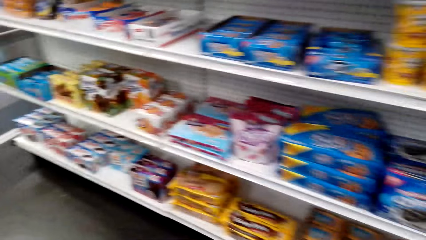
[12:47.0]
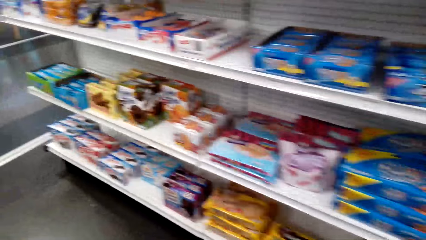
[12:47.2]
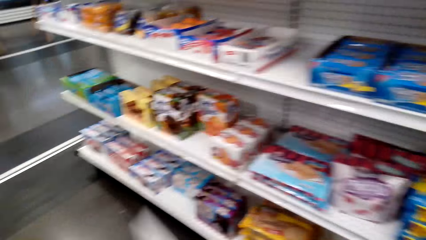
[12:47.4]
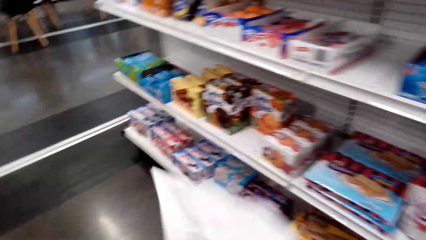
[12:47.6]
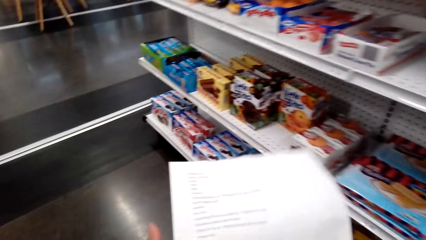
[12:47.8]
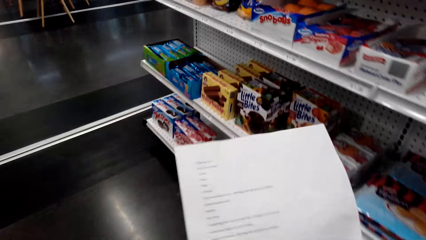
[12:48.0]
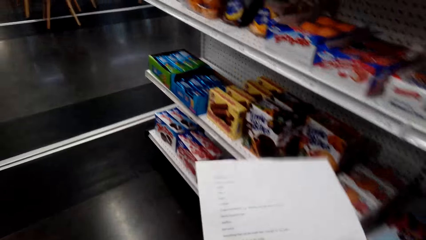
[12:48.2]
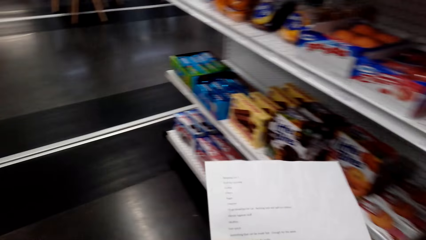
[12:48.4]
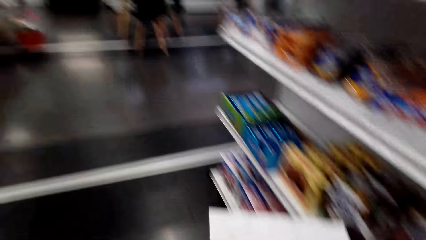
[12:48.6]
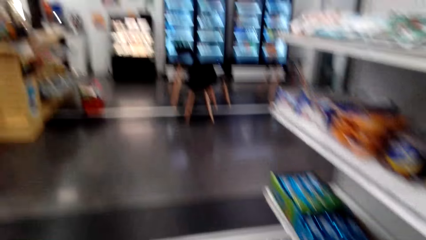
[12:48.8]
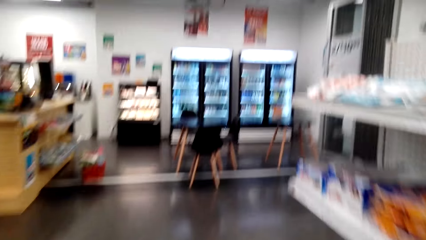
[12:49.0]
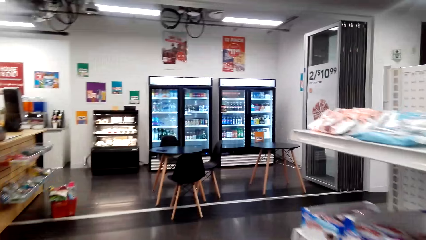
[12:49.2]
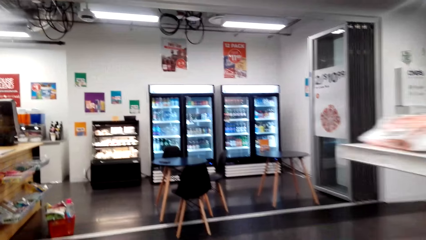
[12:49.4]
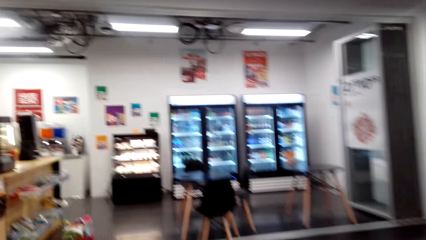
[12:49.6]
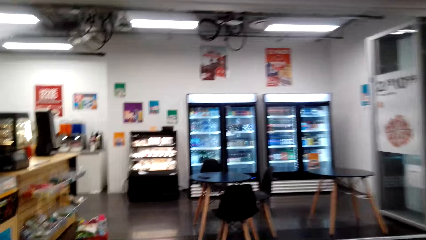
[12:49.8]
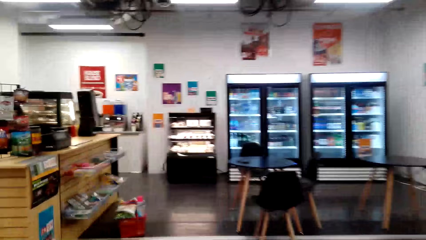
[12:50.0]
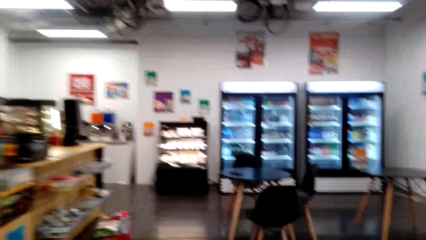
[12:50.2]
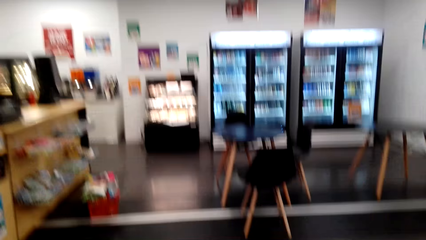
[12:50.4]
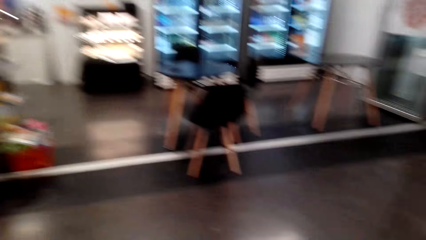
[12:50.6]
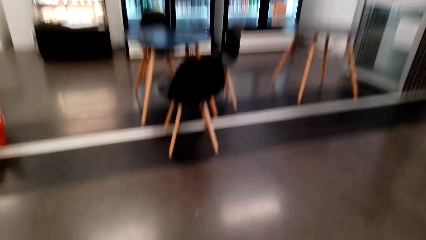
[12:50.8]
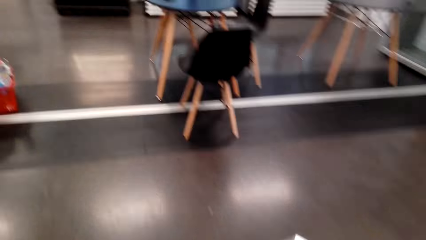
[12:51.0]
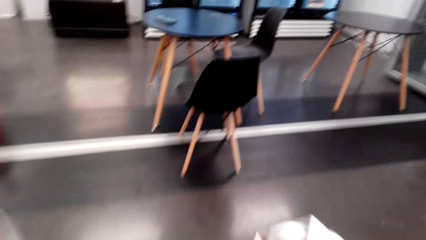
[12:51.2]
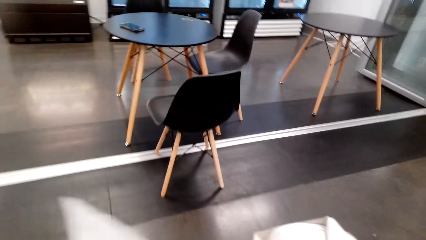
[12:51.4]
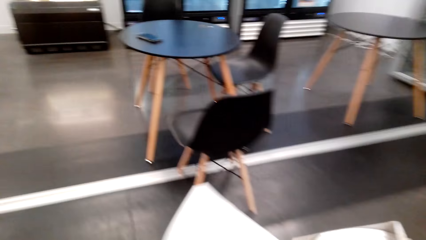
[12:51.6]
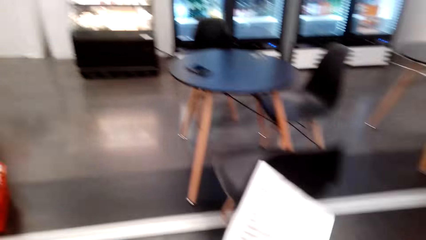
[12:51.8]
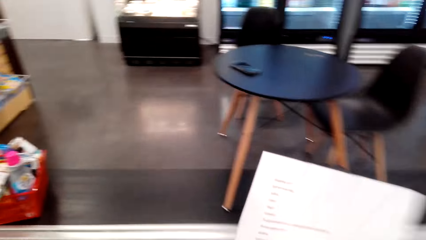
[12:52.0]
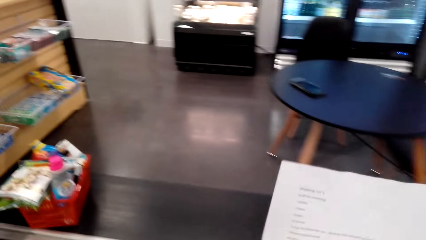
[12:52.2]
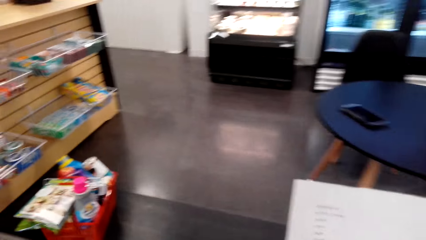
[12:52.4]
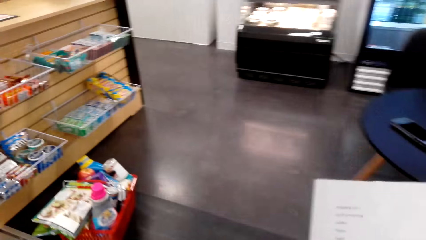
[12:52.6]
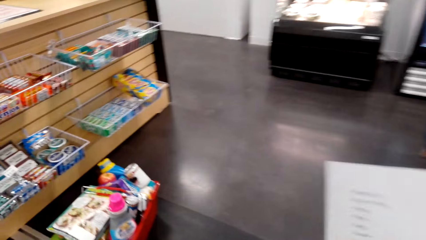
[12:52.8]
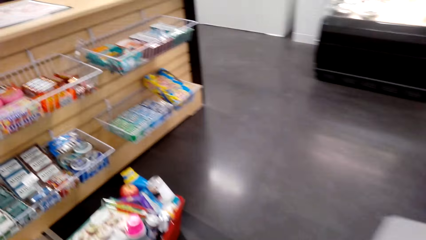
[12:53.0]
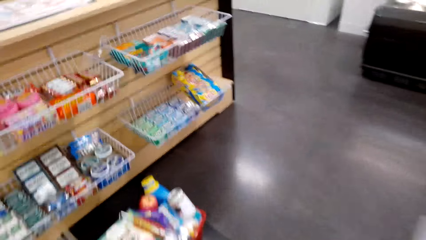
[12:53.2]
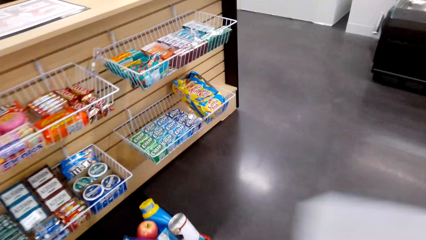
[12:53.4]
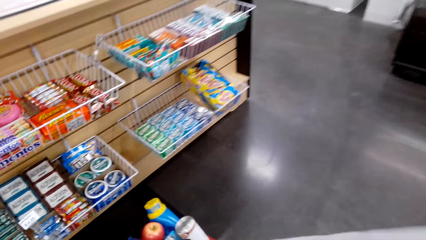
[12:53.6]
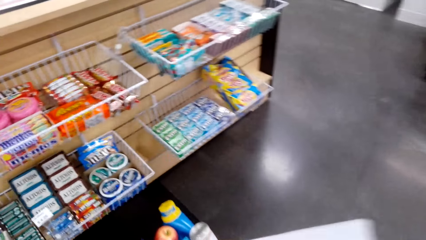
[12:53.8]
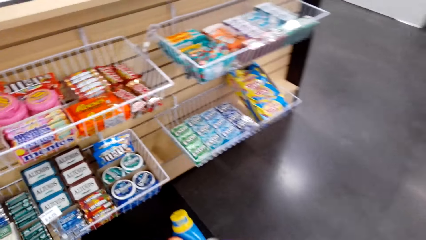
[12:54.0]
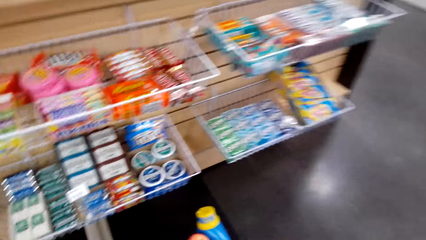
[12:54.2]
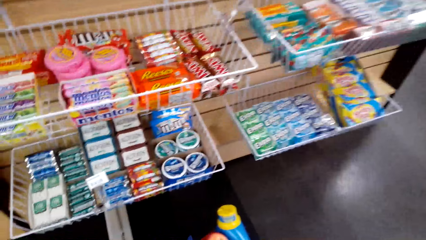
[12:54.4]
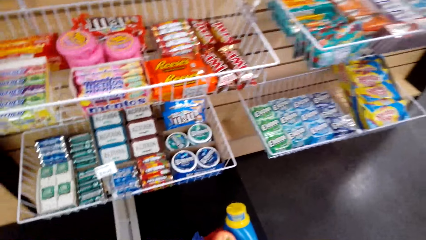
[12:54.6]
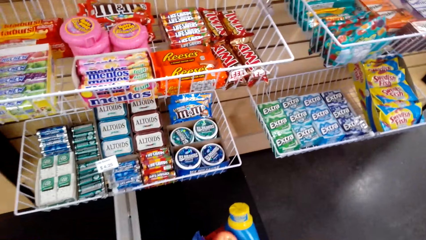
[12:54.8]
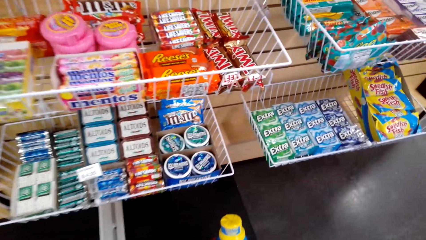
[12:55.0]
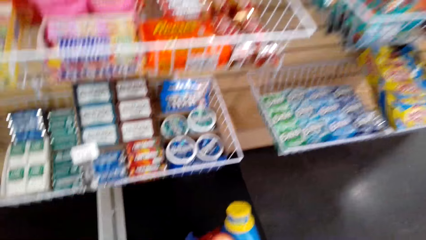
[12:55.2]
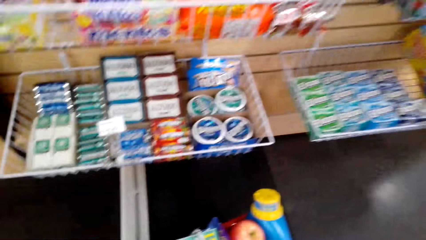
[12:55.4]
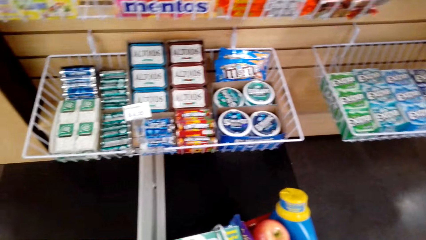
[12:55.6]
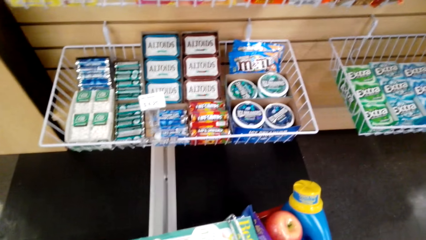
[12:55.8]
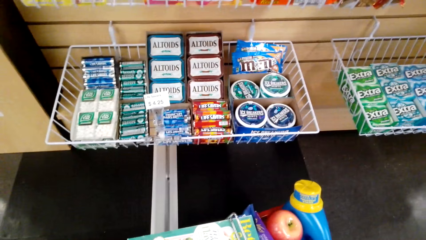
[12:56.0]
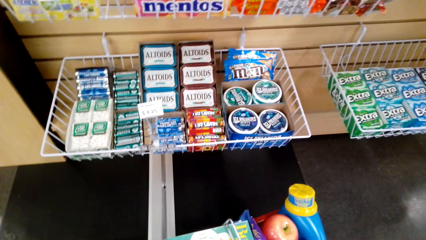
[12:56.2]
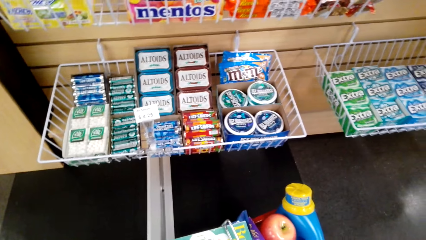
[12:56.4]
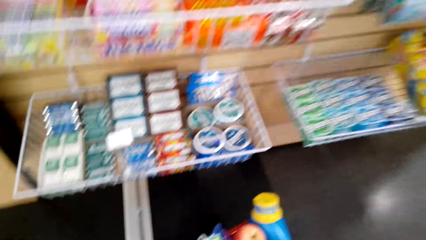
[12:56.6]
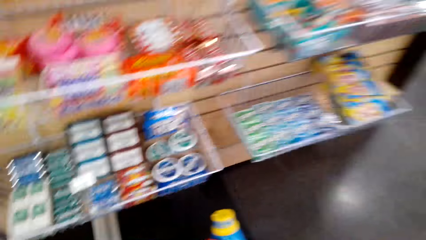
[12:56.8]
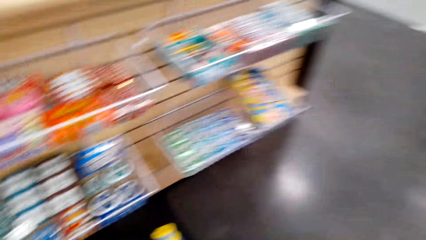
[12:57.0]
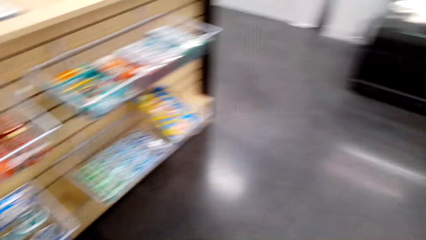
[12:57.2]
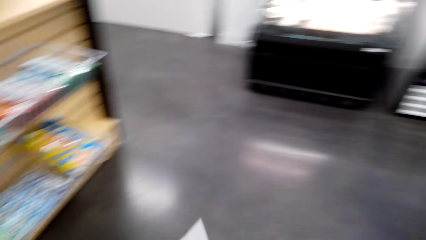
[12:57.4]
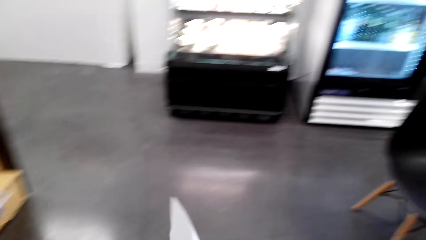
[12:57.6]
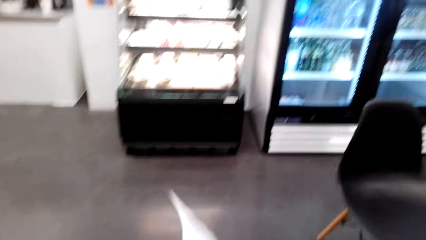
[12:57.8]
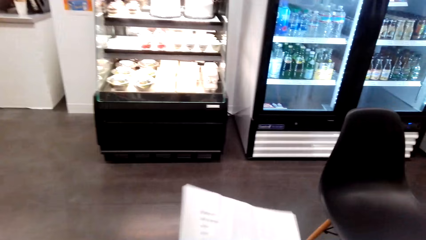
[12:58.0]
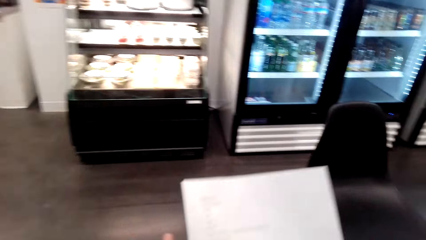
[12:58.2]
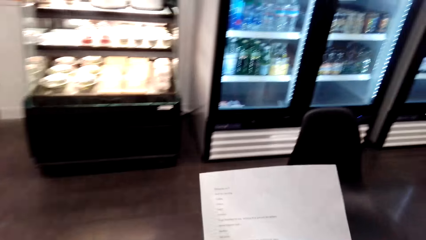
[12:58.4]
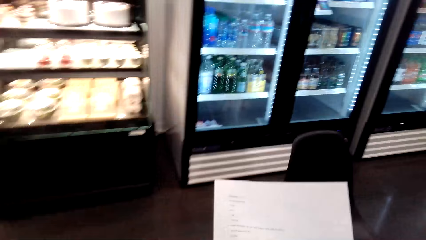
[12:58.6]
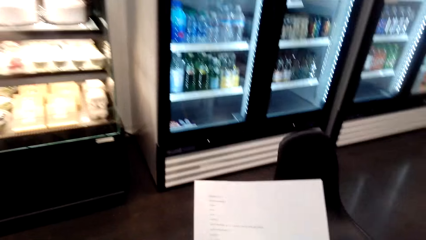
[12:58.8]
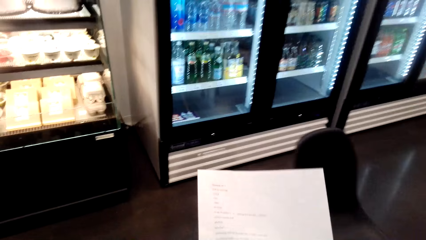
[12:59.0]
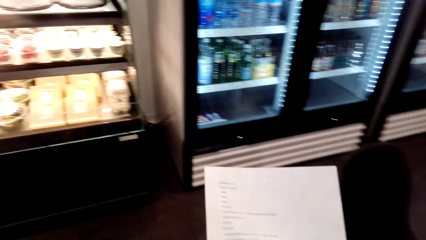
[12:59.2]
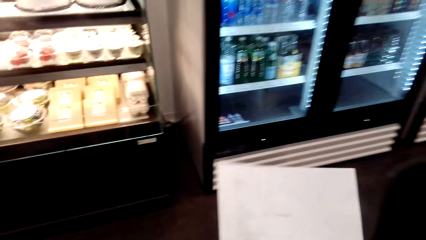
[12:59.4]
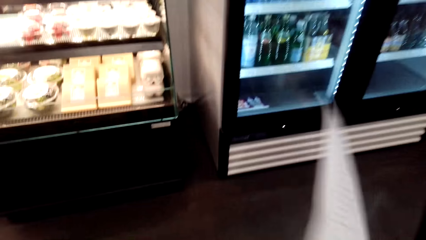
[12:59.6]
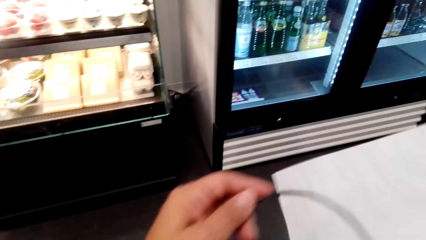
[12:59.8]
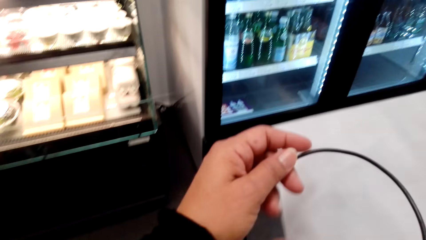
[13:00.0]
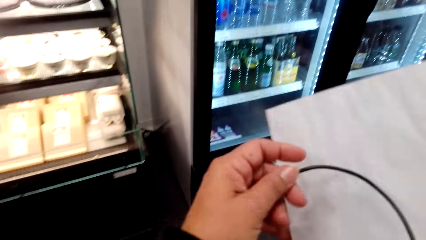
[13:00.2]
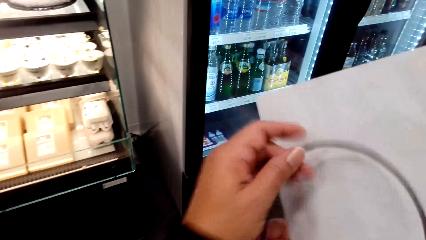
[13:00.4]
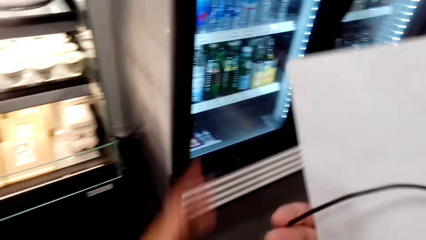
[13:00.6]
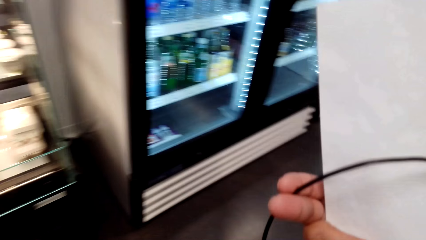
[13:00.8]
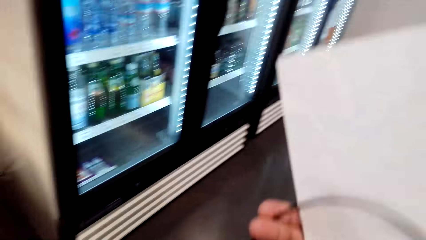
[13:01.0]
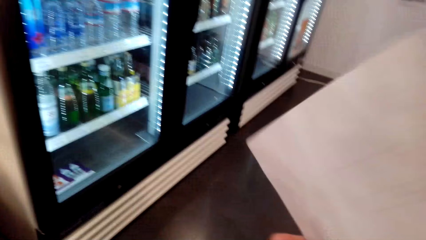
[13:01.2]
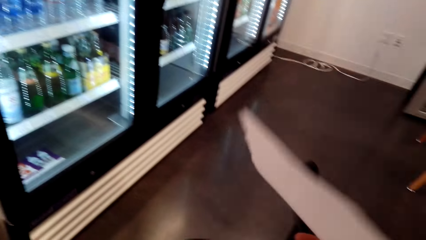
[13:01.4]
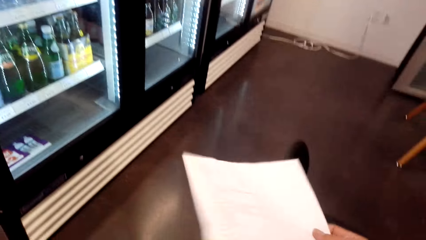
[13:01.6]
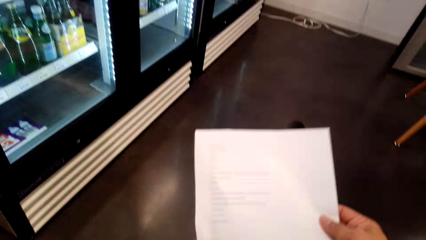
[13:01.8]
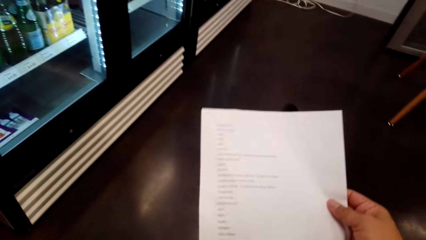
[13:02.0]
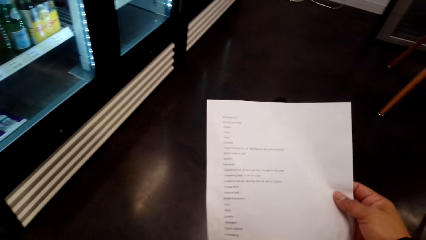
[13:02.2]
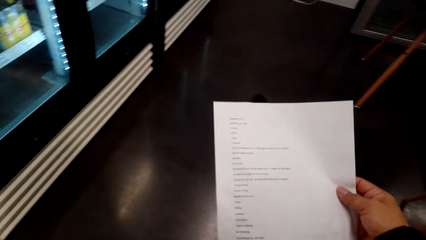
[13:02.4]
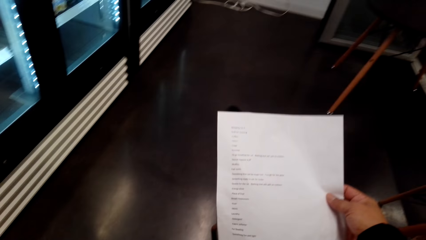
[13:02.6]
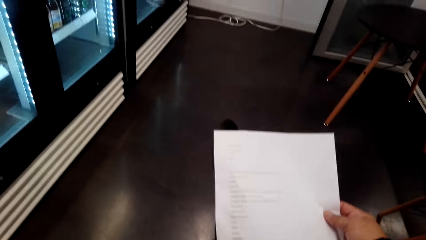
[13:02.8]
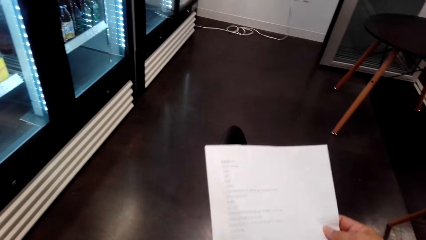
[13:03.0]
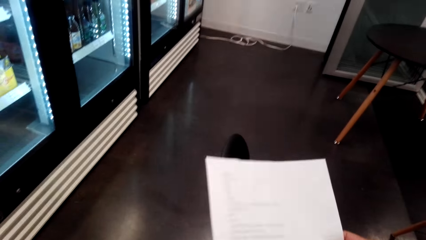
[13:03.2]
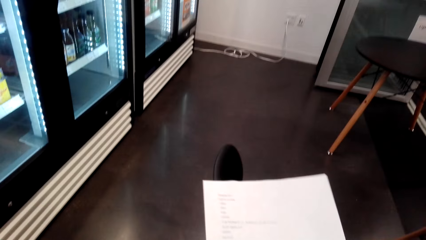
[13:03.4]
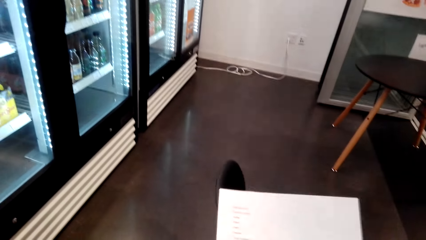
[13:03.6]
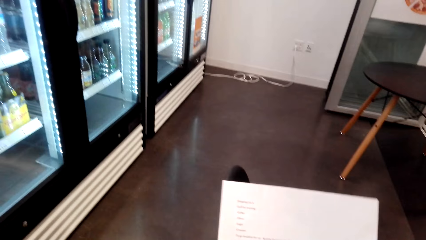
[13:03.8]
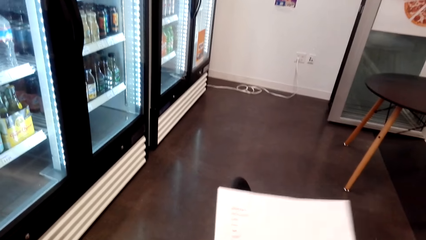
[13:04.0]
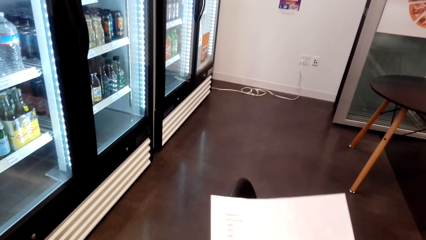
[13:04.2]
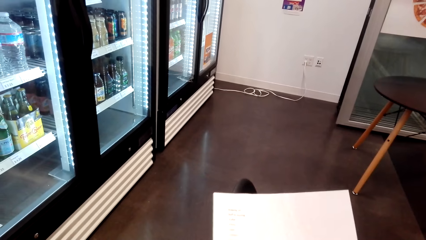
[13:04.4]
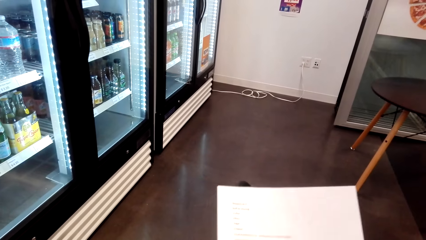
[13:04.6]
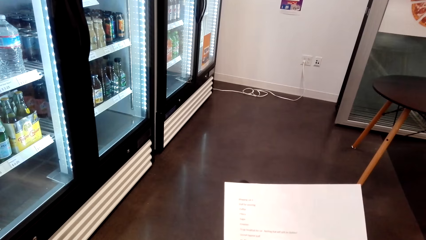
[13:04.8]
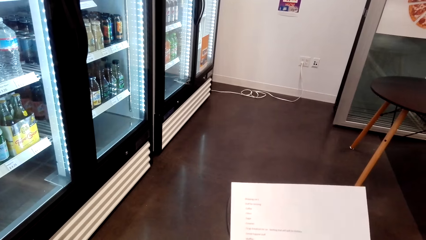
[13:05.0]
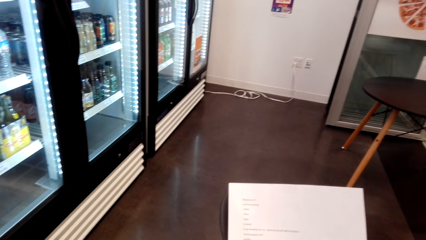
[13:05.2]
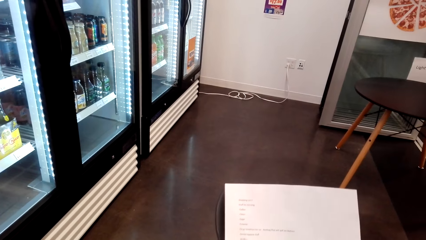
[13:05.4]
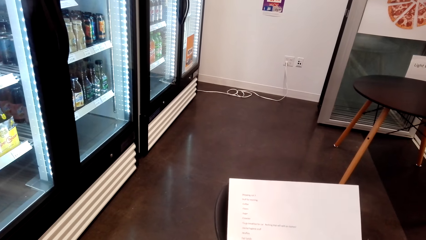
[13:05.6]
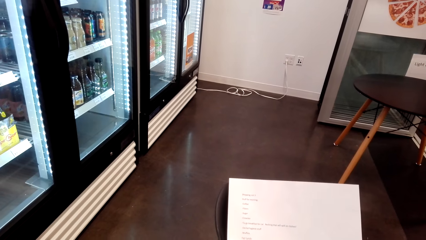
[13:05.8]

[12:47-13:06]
The camera wearer looks at the paper. They walk. They pick something from the shopping bucket. They read the shopping list.
